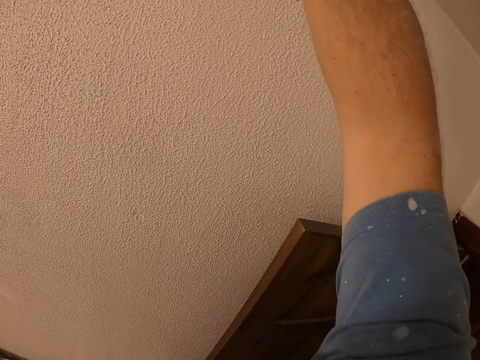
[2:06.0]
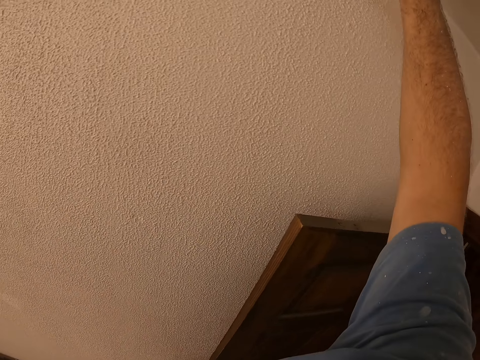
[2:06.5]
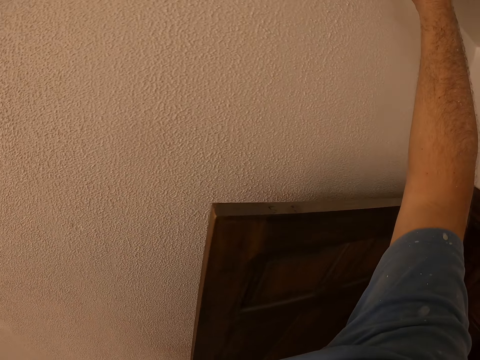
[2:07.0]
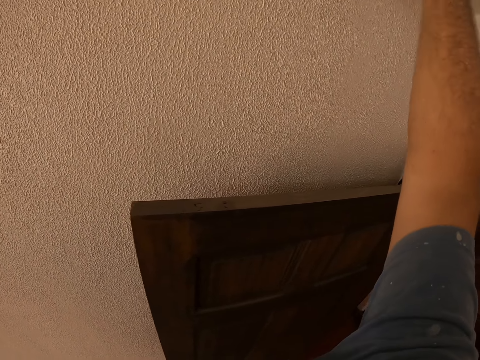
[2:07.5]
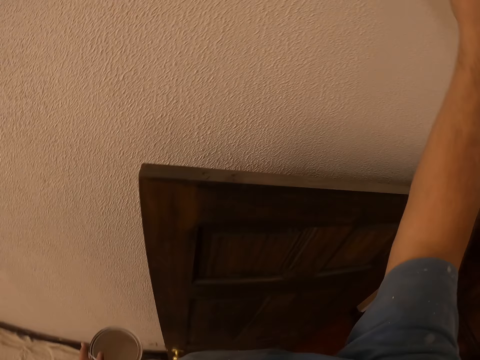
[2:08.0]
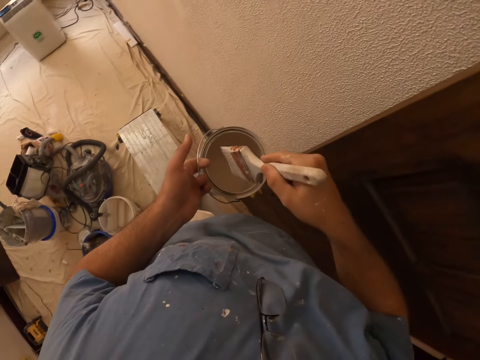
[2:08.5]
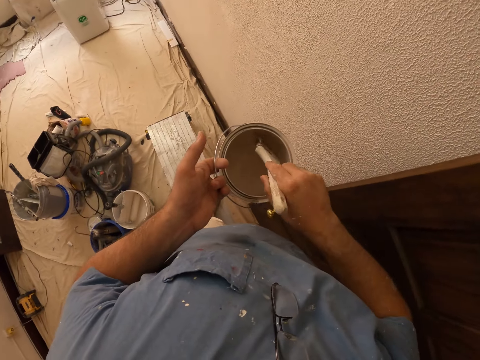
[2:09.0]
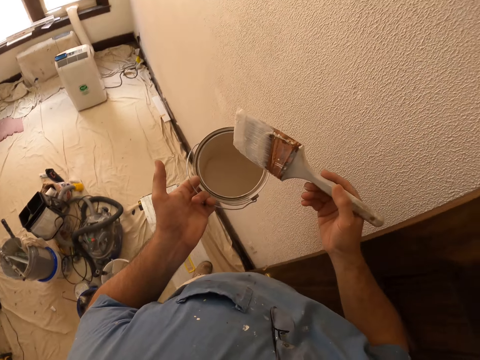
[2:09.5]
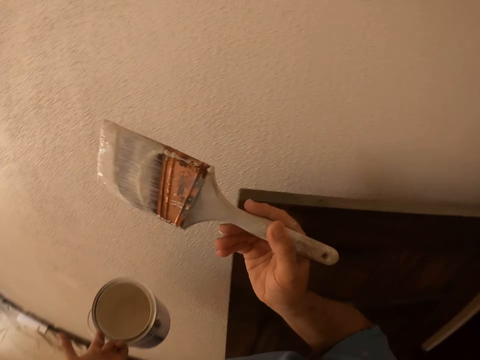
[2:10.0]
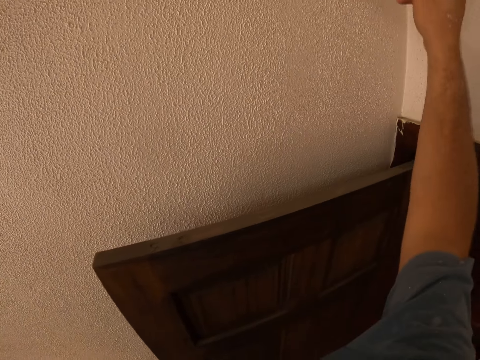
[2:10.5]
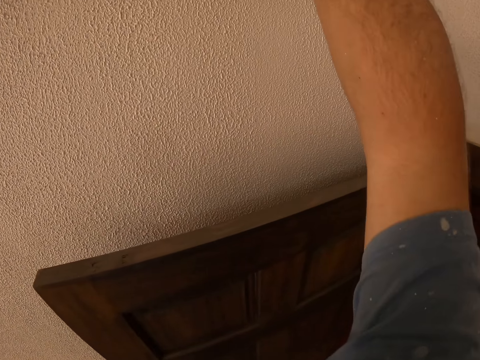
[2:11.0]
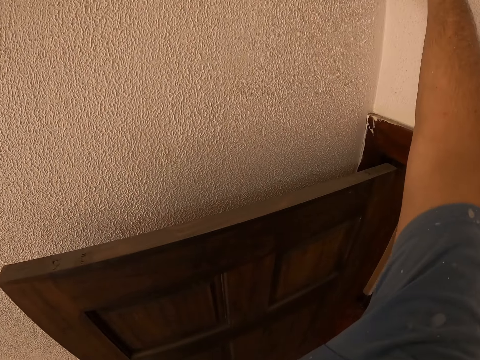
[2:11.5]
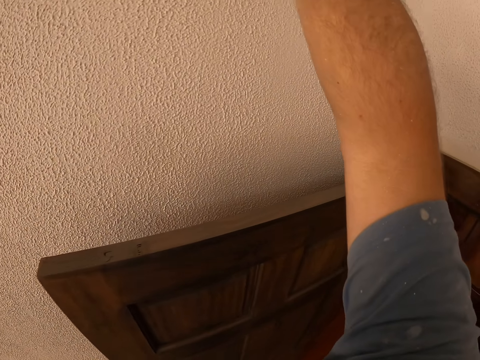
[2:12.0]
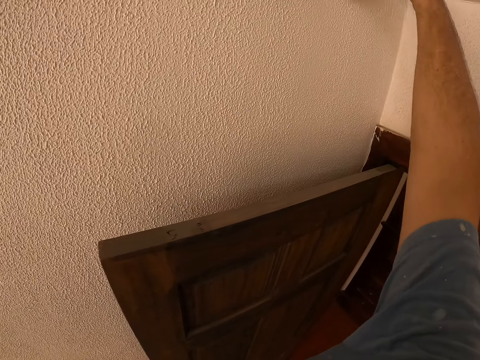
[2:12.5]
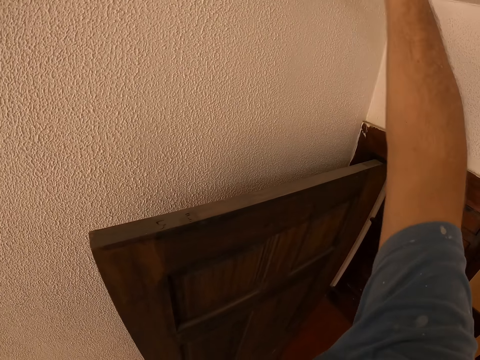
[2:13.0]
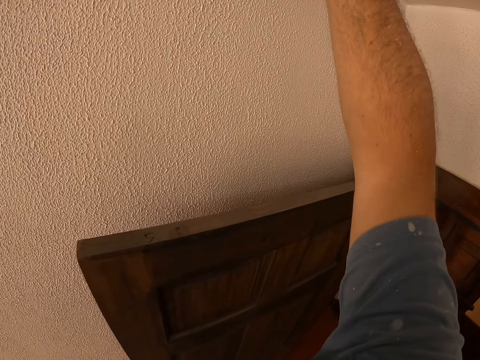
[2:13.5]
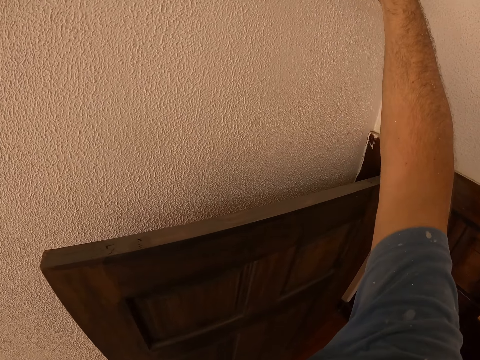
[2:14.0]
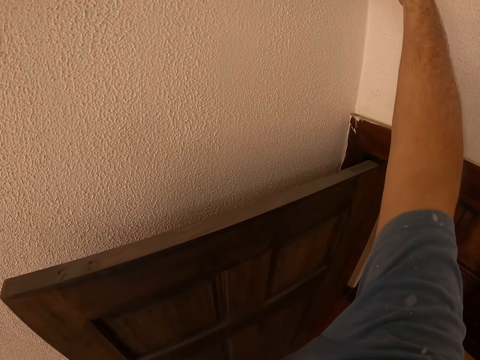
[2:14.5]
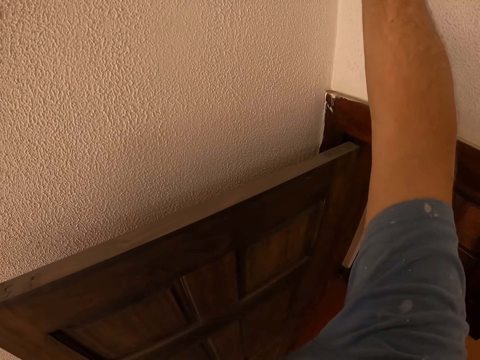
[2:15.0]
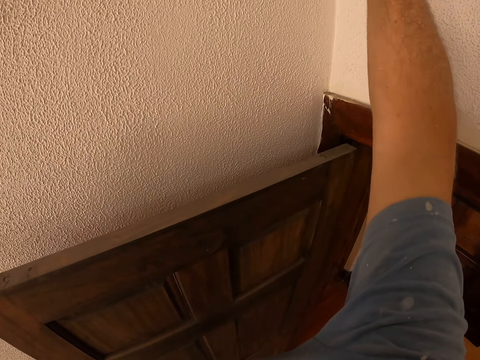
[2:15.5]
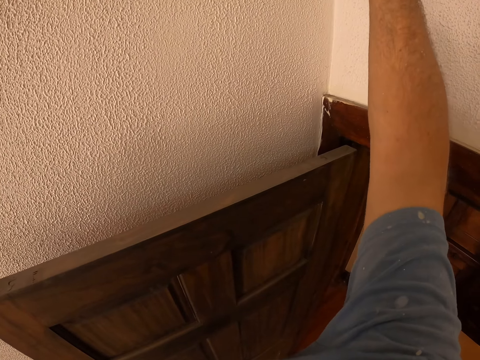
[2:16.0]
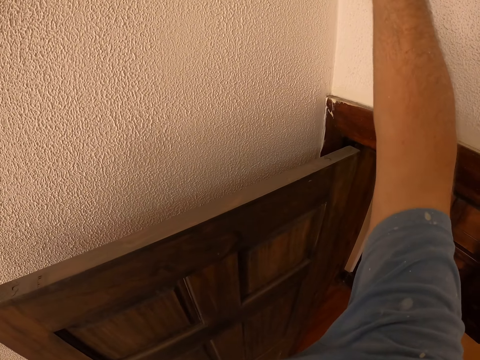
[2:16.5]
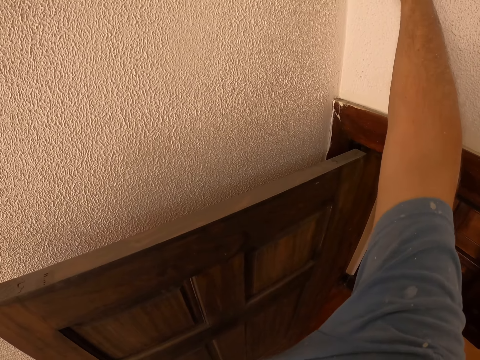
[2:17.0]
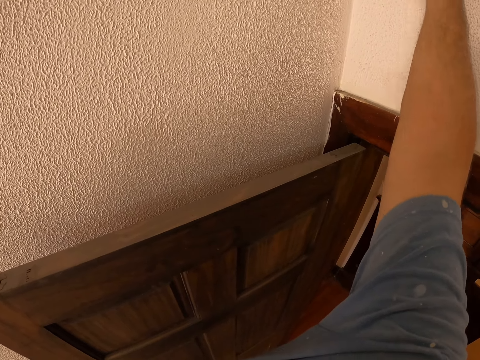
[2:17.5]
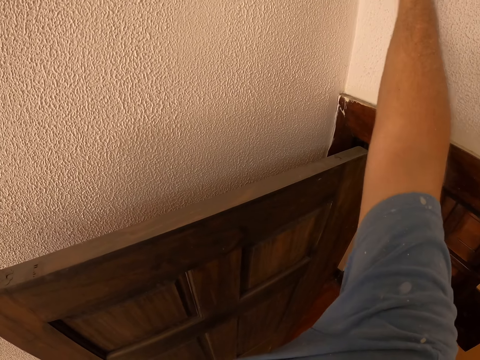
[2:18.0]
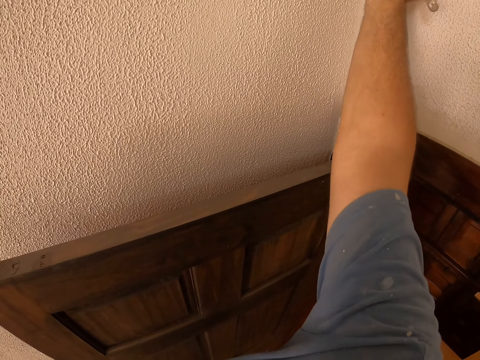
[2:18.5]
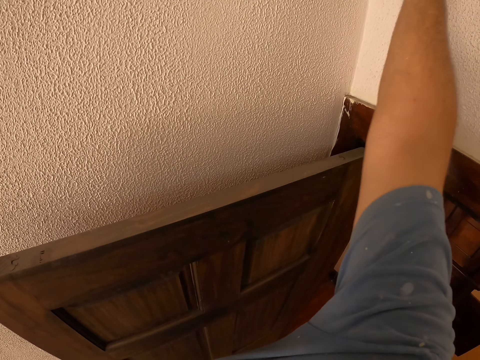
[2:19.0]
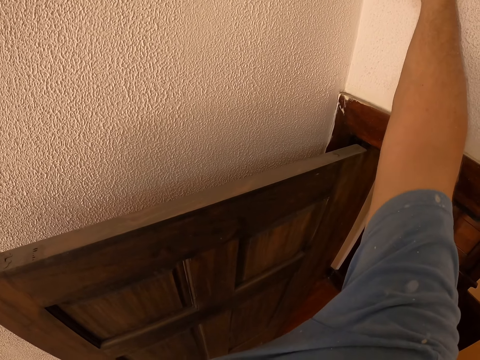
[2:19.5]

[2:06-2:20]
The camera wearer dips the paint brush in the painting can. They paint the wall with the paint brush.

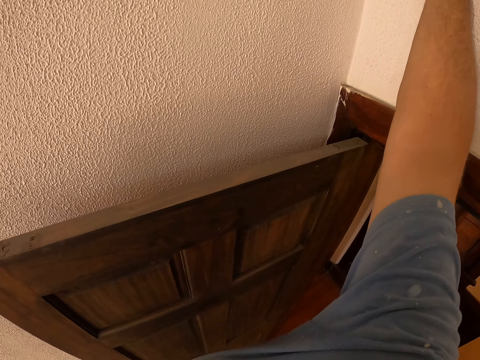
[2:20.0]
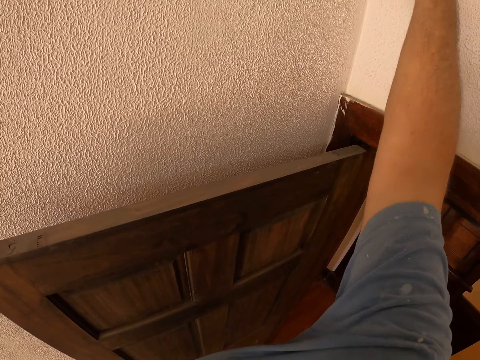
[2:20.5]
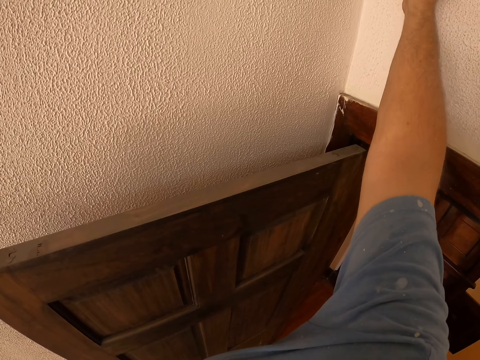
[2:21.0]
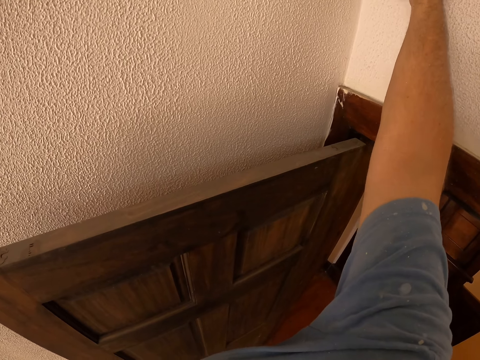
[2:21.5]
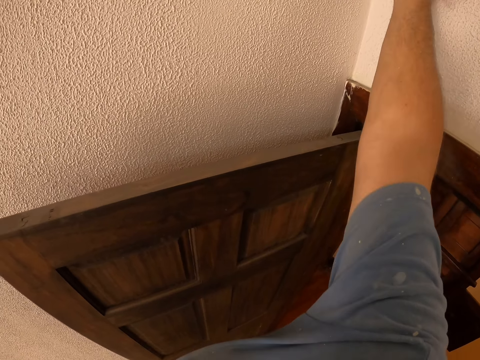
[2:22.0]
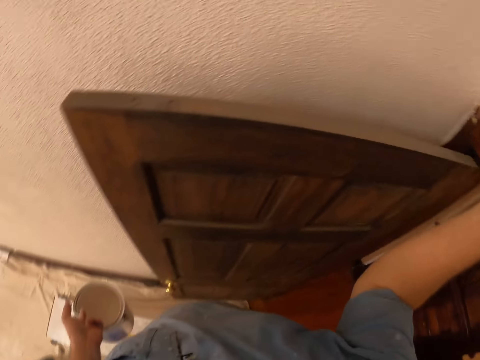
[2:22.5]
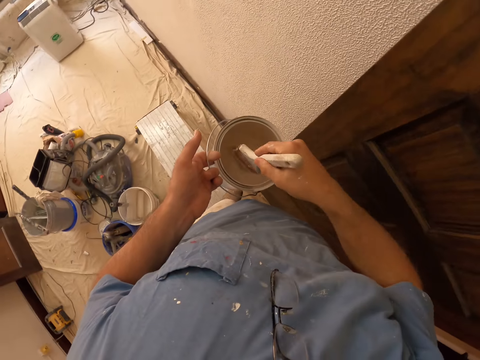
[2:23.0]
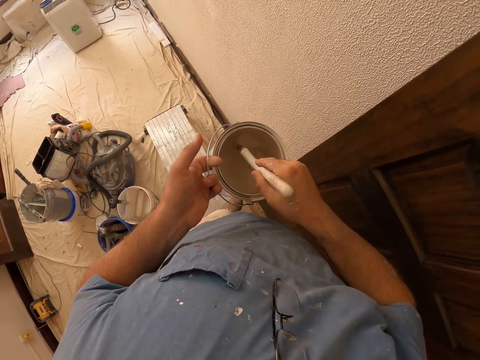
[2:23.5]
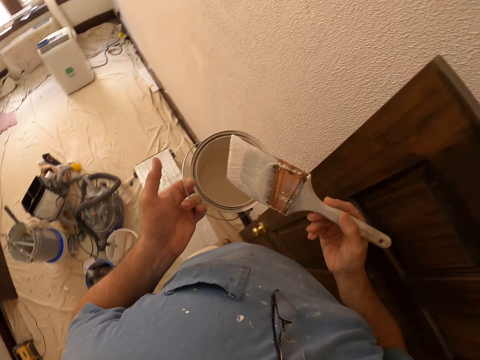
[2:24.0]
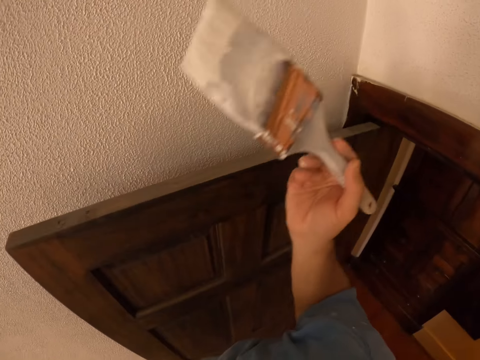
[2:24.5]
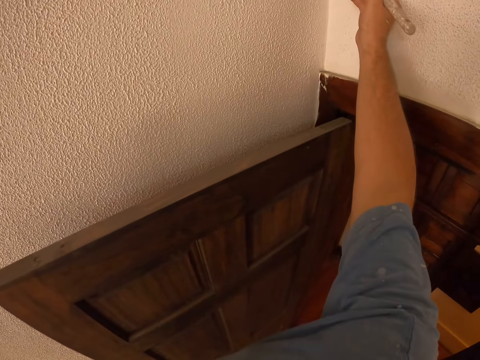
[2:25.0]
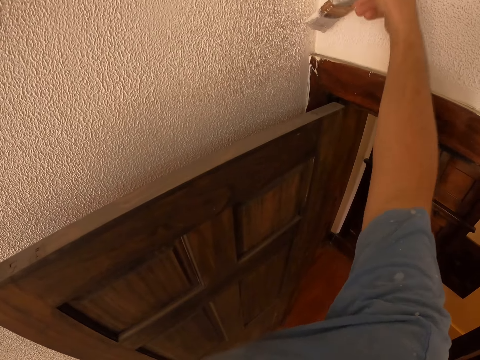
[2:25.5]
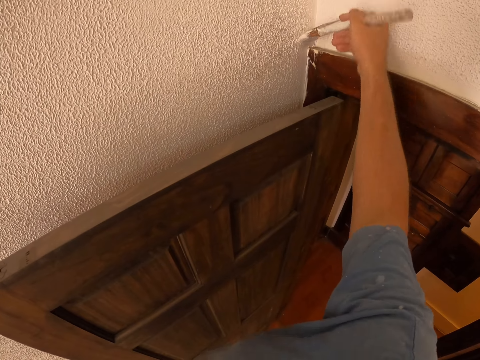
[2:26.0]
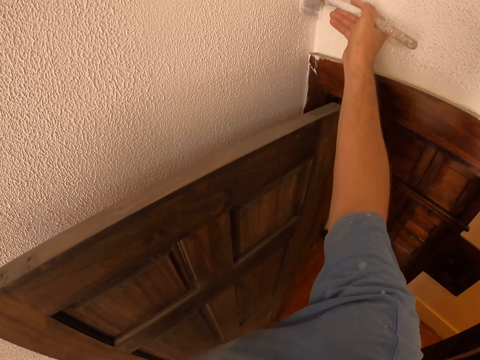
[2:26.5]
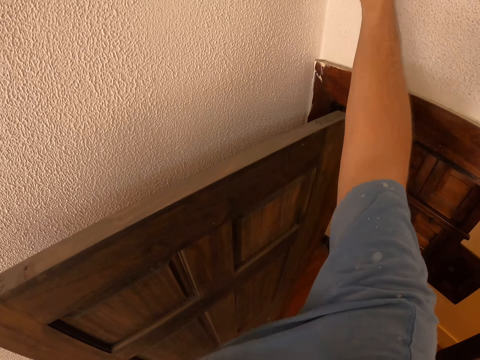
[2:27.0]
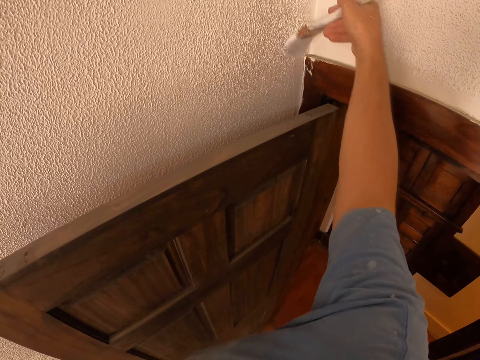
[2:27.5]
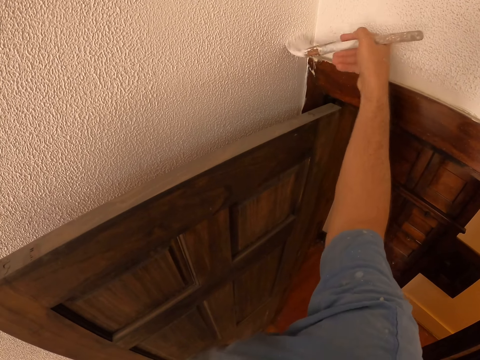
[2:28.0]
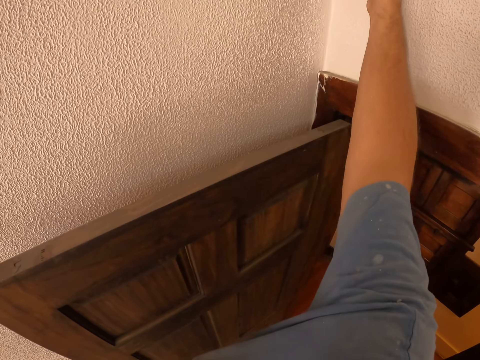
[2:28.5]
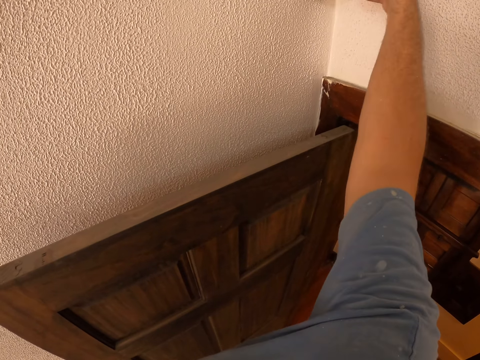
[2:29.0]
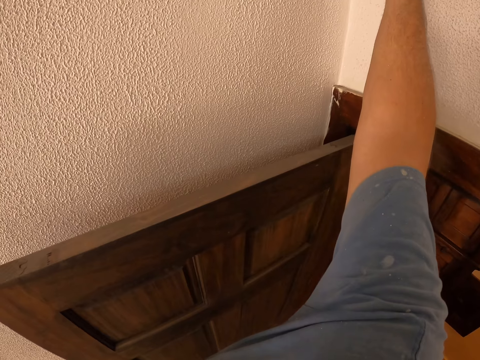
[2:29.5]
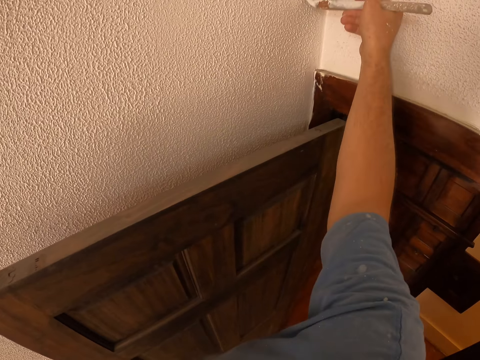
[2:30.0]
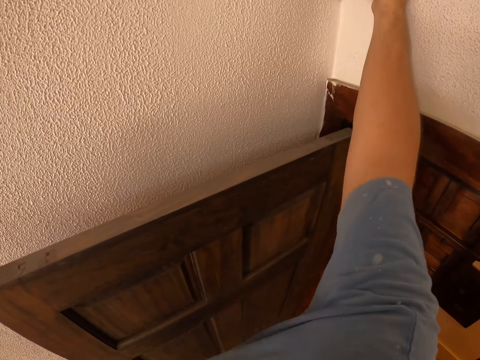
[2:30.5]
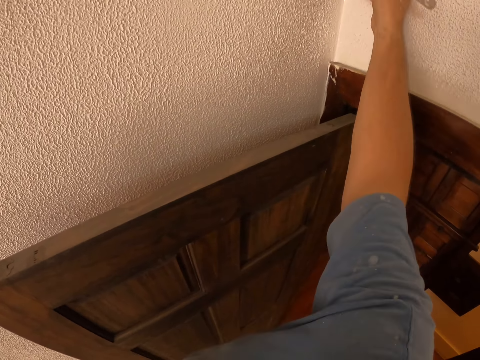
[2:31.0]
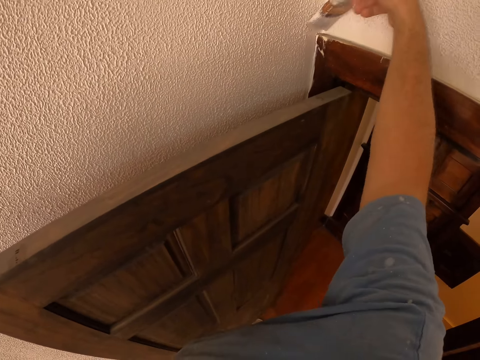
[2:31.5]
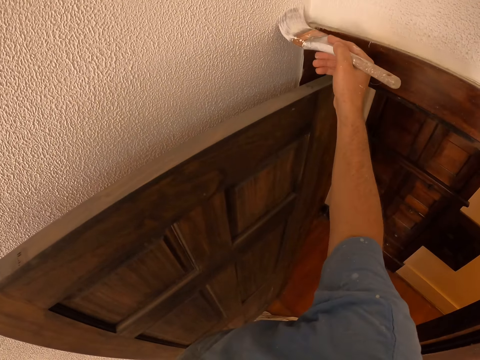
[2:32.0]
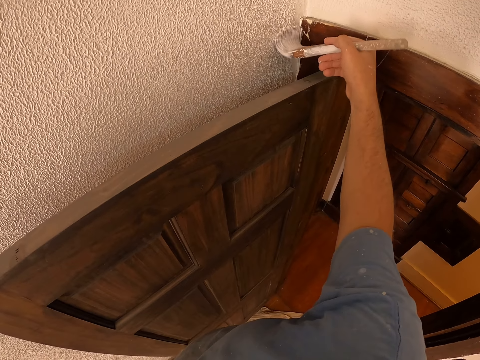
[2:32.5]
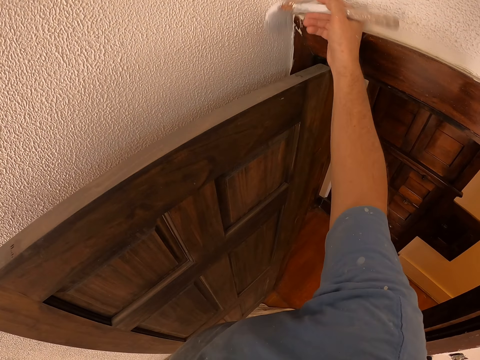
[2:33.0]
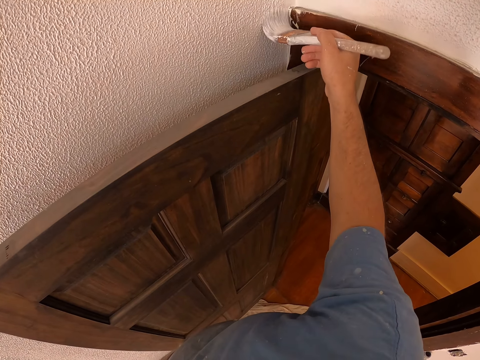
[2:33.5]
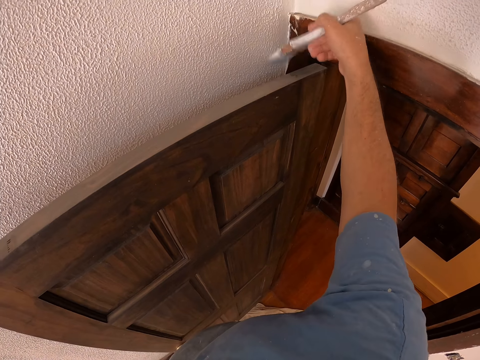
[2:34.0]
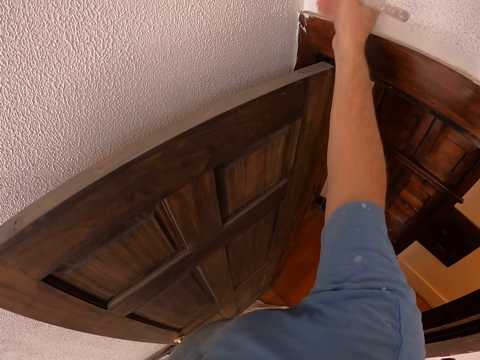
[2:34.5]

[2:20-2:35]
The camera wearer dips the paint brush in the painting can. They paint the wall with the paint brush.
